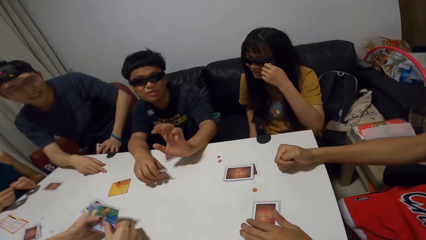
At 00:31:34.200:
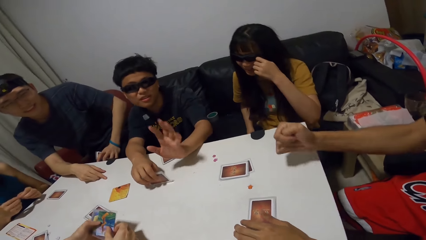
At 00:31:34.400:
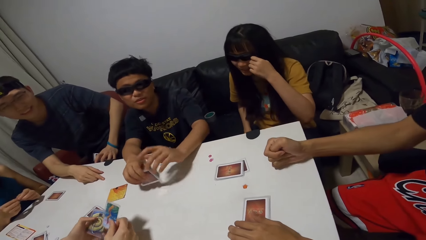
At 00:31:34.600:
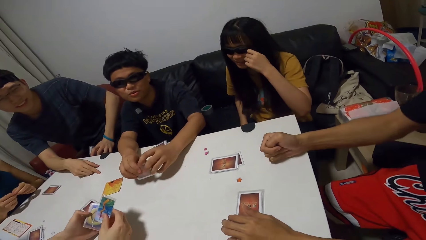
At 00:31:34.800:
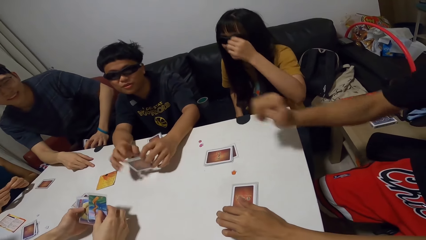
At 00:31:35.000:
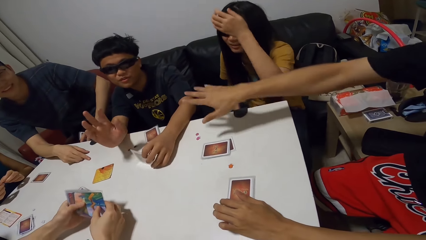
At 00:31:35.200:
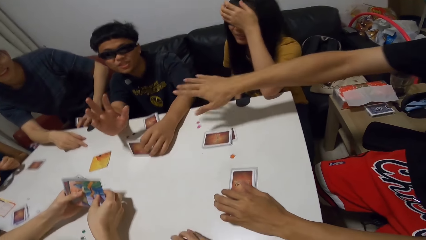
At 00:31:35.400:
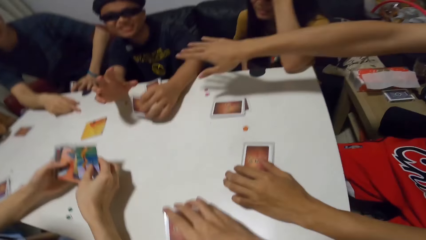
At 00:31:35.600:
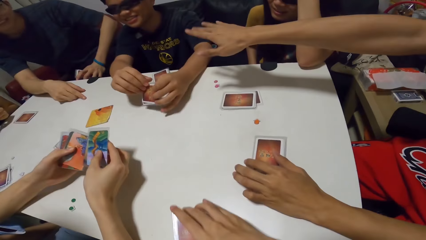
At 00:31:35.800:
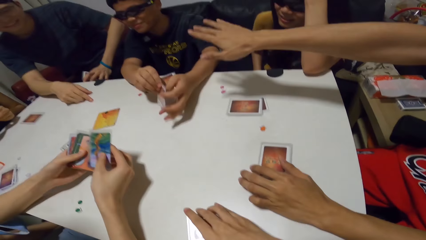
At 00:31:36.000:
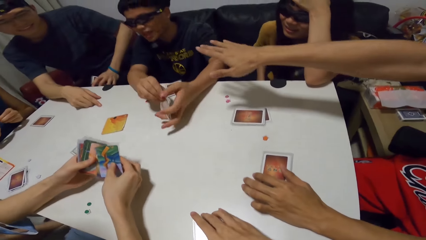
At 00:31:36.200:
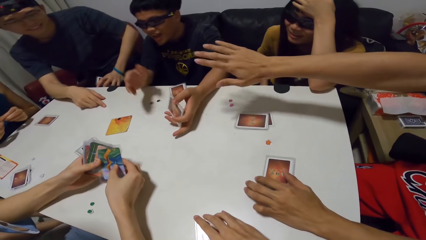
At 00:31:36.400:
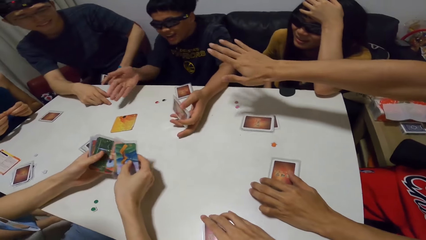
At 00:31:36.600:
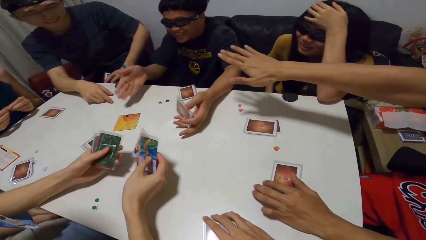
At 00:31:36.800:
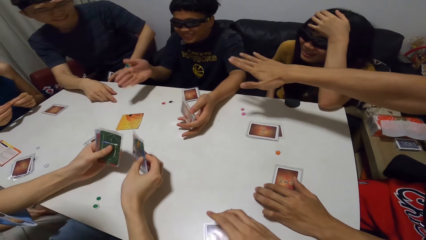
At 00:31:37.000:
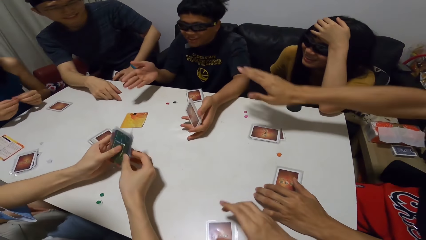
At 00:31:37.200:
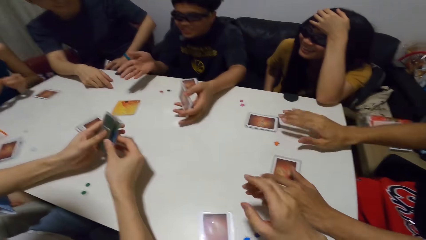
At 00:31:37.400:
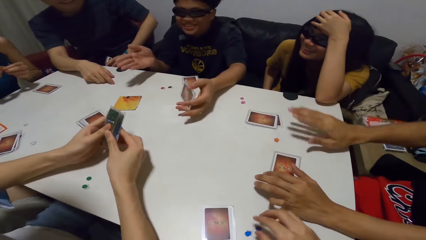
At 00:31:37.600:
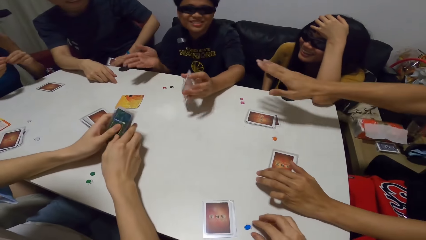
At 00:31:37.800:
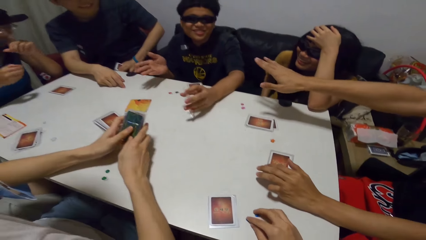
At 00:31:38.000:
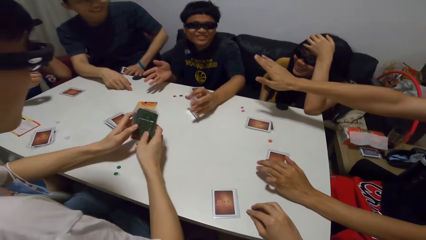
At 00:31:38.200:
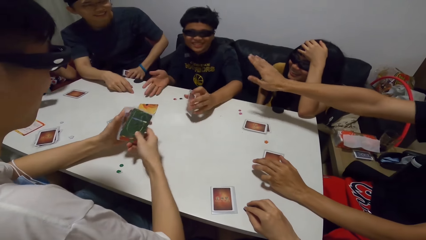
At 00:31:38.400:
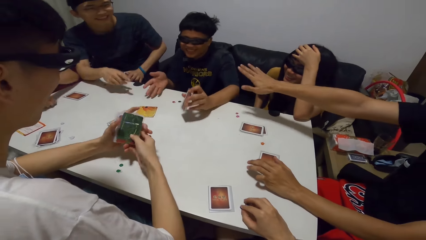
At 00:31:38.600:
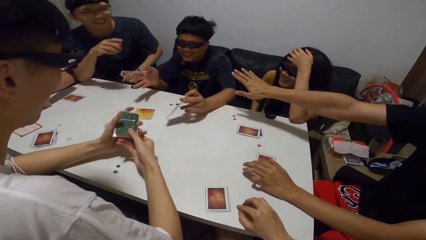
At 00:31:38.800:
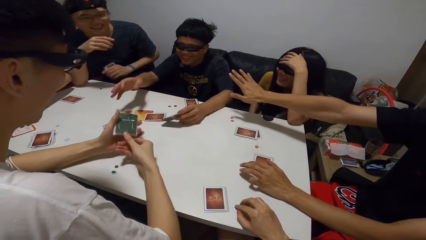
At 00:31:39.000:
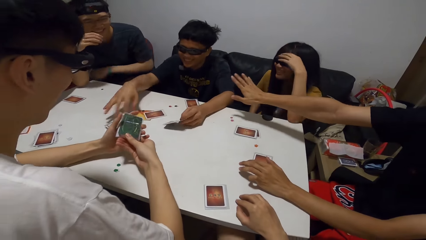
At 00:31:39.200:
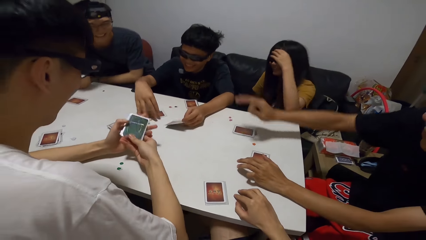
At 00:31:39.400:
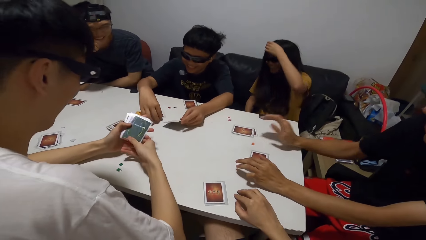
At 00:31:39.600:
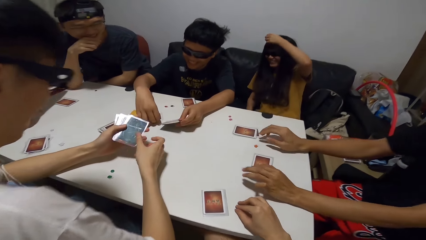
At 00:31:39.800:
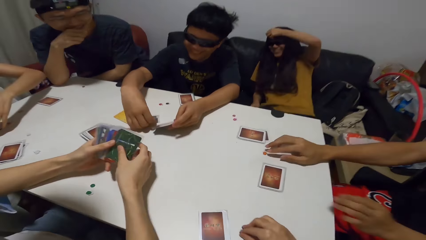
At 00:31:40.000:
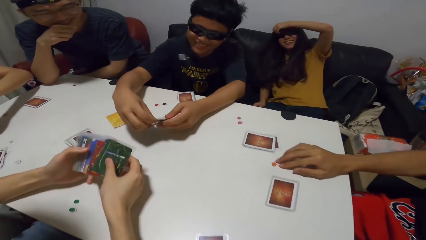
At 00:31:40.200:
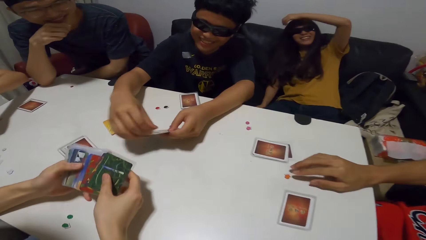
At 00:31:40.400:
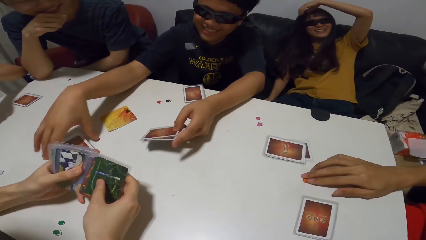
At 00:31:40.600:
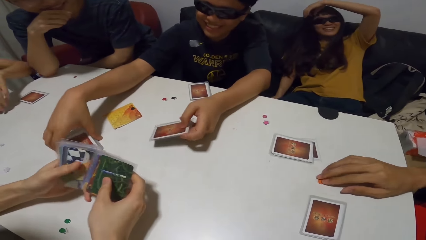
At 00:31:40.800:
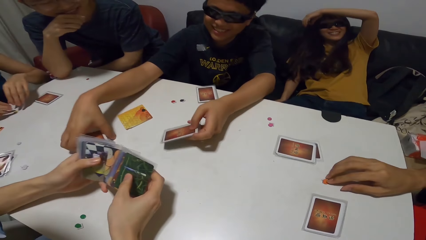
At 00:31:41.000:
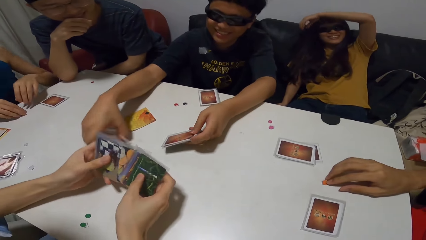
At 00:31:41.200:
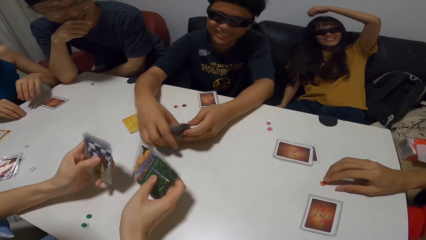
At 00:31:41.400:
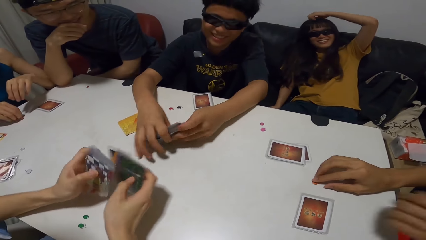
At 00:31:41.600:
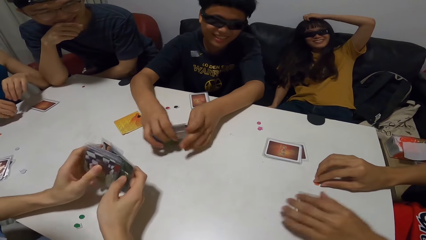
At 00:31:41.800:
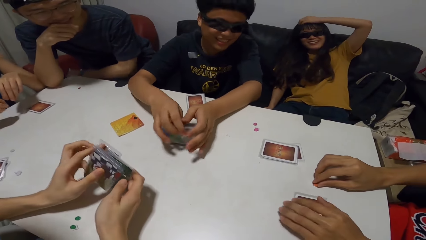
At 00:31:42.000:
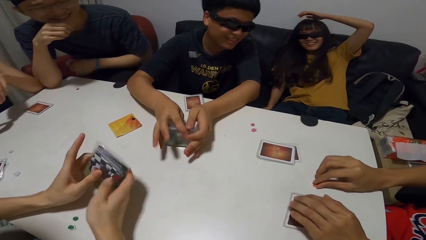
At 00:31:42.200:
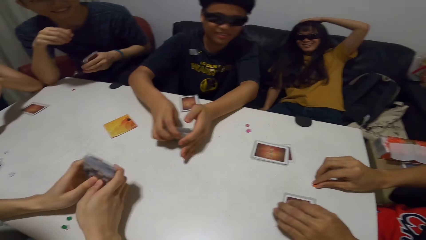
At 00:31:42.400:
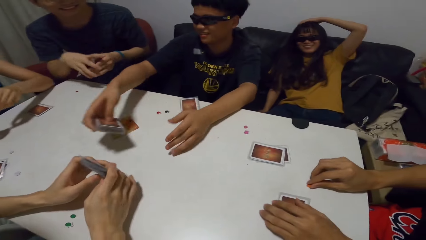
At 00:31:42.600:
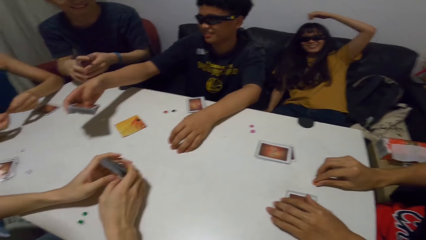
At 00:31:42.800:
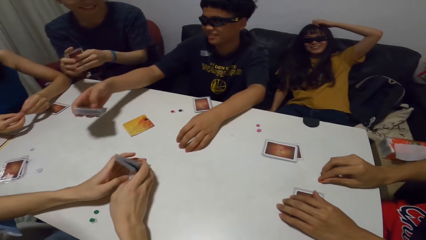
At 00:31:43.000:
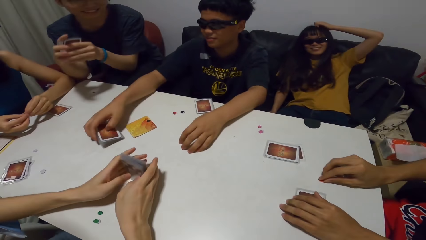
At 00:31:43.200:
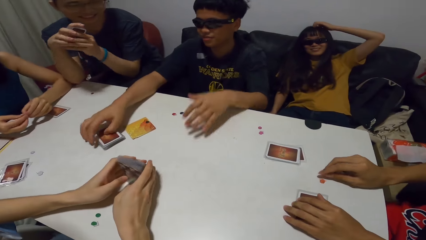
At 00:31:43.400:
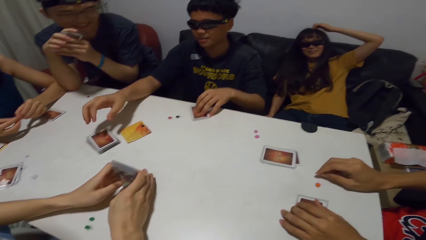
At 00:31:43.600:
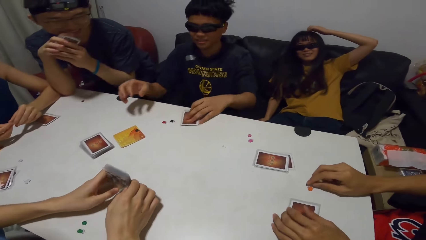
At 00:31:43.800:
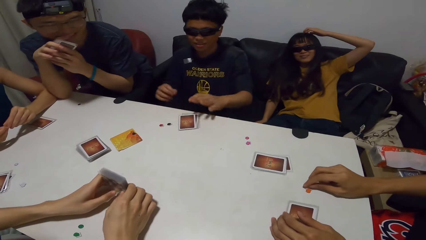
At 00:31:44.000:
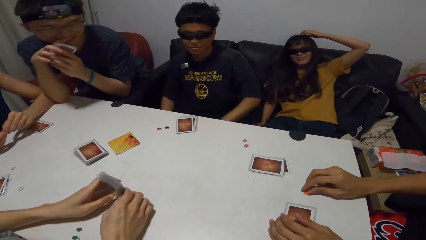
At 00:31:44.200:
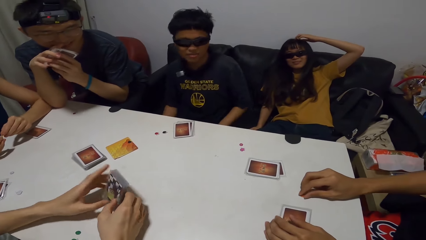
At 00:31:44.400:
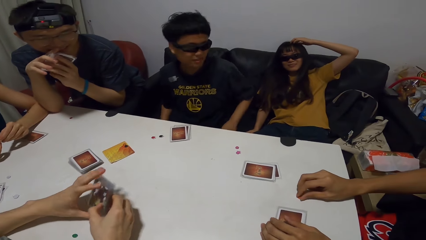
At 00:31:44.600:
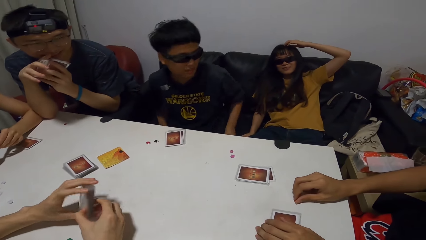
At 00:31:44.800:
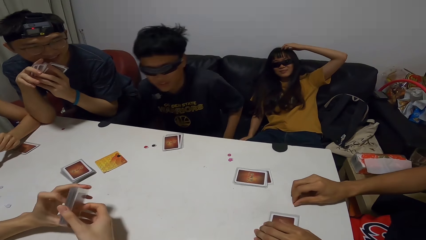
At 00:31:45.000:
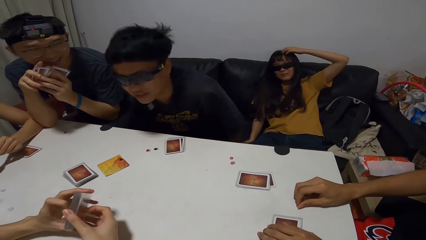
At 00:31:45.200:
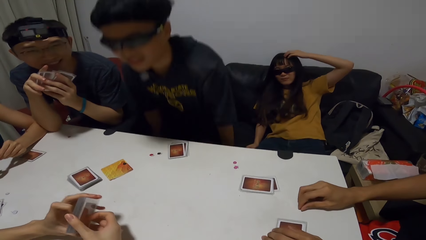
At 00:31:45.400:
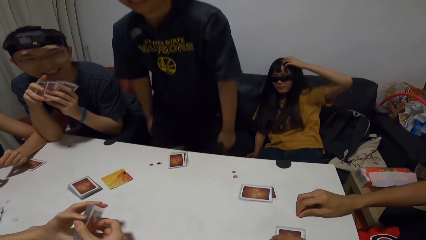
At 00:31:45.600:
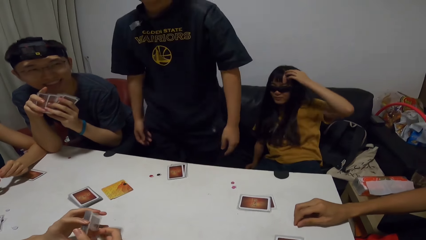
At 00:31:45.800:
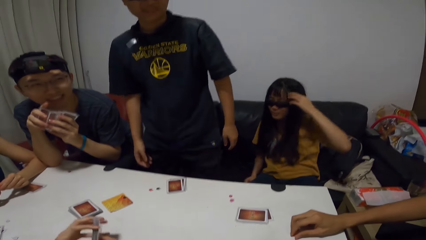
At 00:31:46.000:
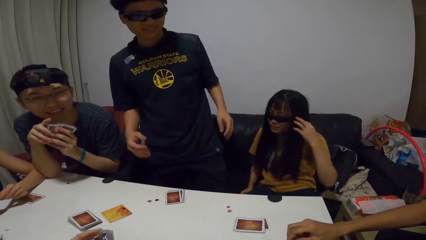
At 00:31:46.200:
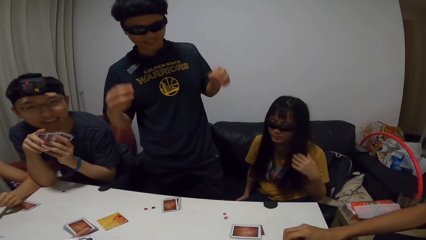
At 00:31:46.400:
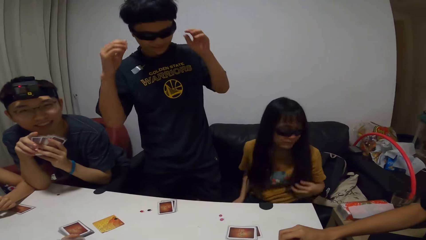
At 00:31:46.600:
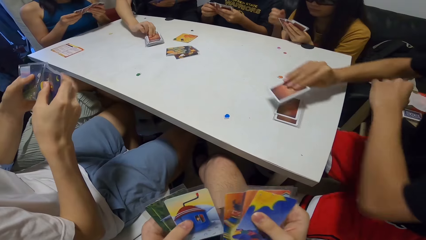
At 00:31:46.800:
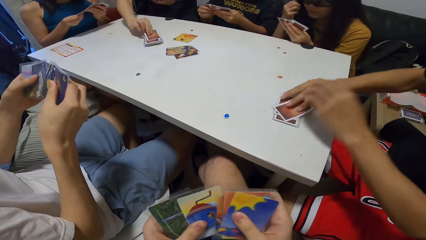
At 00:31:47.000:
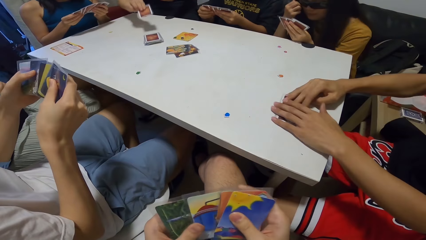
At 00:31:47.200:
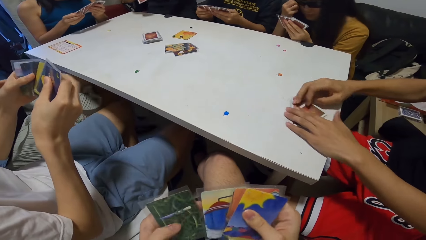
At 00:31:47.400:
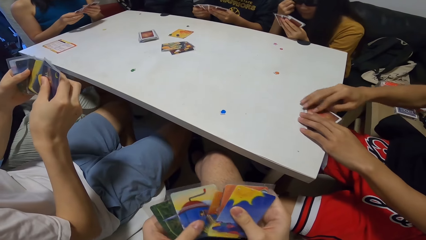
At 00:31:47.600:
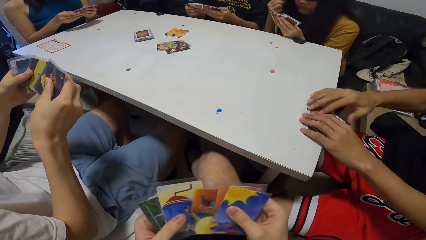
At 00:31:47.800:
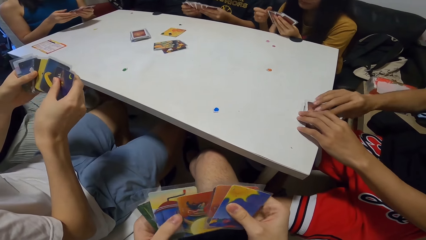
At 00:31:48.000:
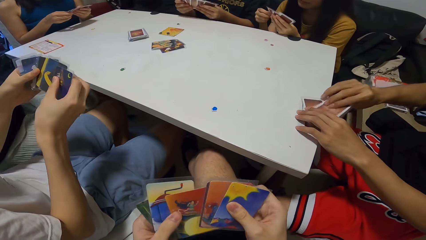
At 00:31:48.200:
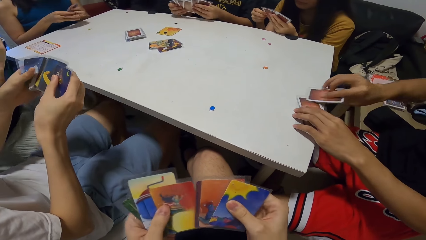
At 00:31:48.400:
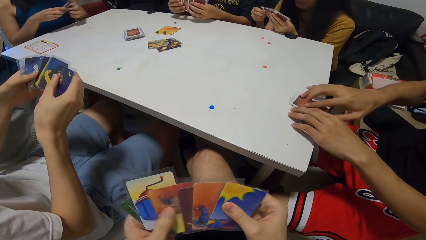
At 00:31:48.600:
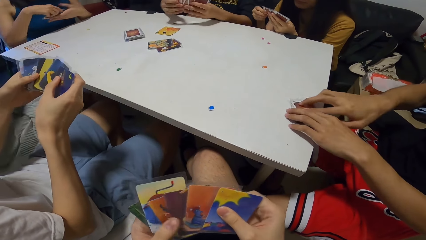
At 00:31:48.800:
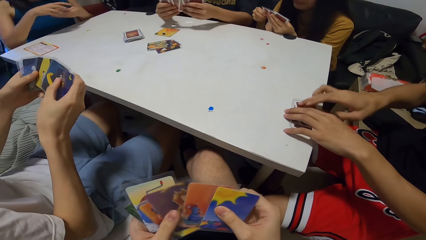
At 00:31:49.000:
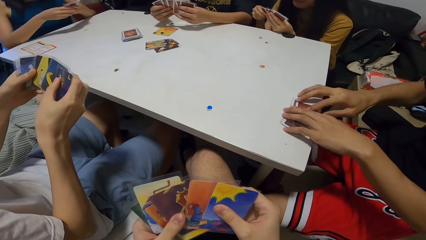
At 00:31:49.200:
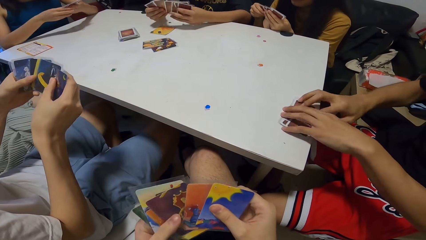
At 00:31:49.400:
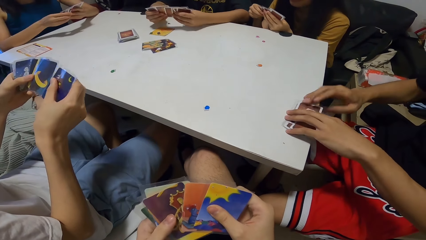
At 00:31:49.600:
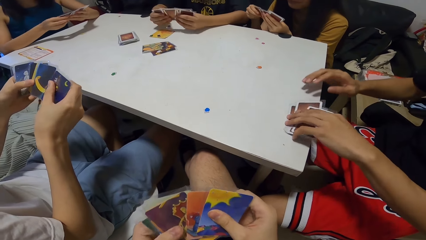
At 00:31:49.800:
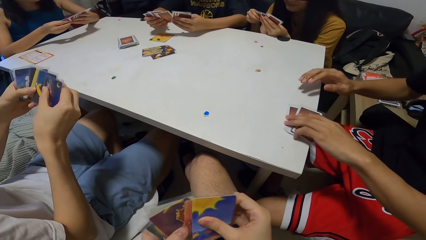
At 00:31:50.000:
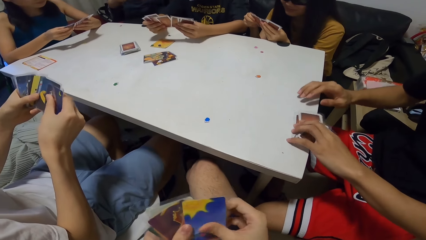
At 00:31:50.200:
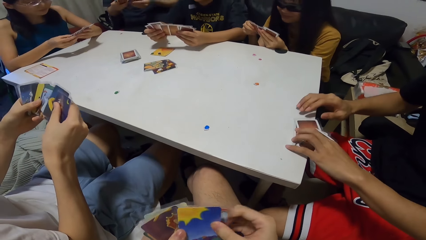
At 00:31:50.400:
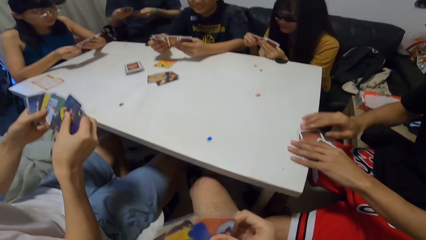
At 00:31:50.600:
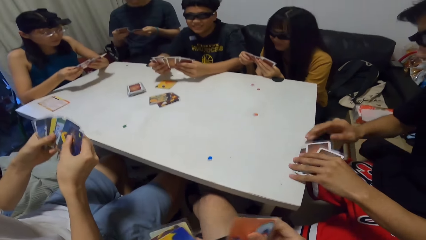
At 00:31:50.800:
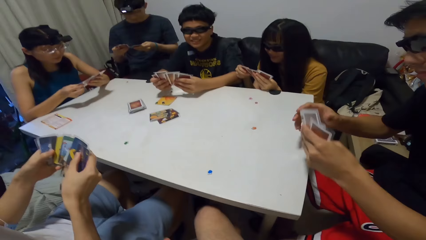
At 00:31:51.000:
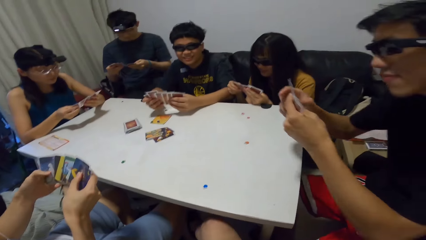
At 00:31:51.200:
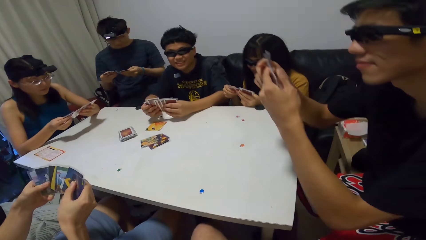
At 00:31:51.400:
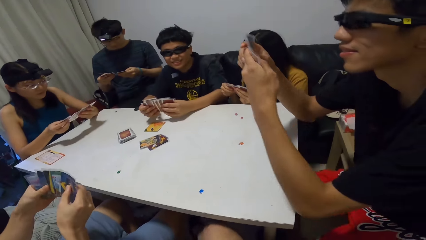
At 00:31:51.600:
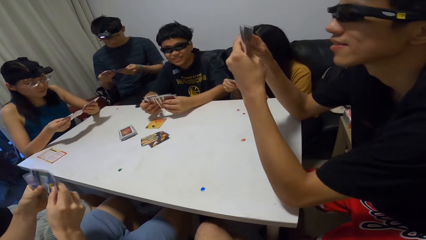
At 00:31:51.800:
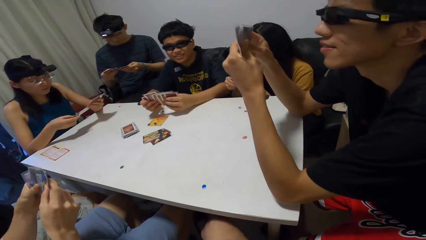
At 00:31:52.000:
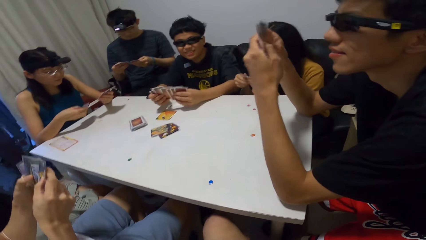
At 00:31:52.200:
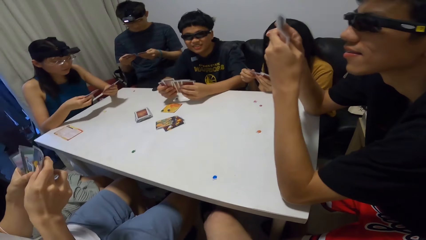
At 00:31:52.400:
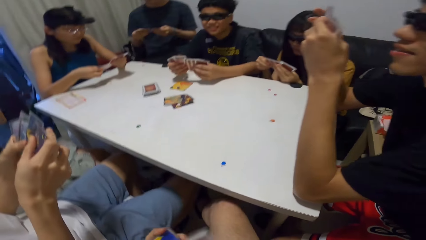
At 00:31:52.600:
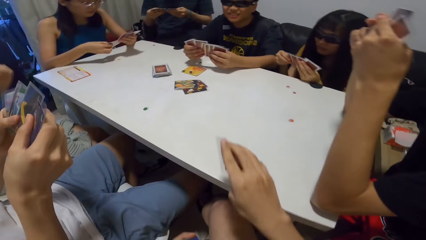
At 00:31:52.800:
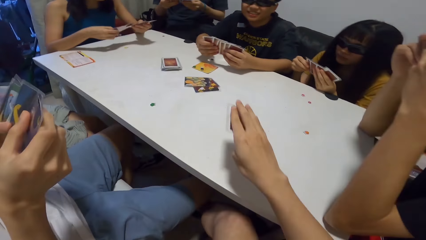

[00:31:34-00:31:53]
A man passes the cards in his right hand to his left hand. He adjusts the cards in his left hand with his right hand. He taps the cards in his left hand on the table. He drops a card from his left hand. He moves the card from the table to his left hand with his right hand. Another man moves a button on the table with his right hand. The first man picks up some cards from the table with his right hand. He arranges the cards in his hands. A third man holds the cards in his left hand with both hands. The first man drops the cards on the table with his right hand. He touches some cards on the table with his left hand. A fourth man touches his glasses. The camera wearer checks through his cards. The second man picks up a card from the table. The third man drops a card on the table. A person picks up cards.
